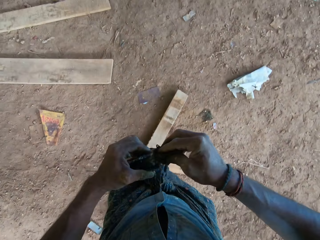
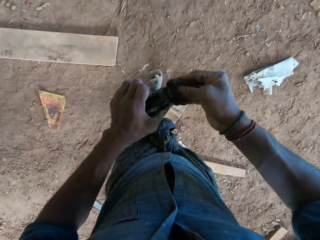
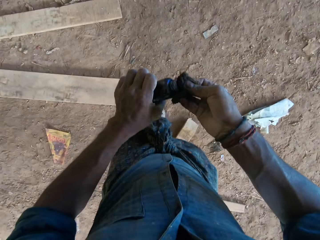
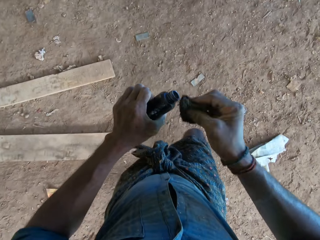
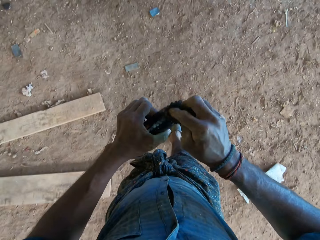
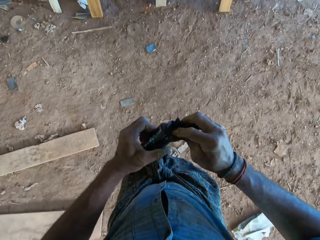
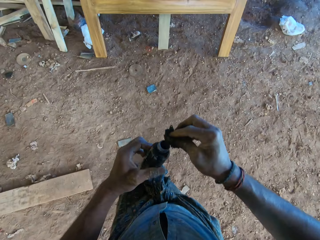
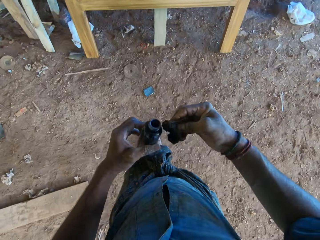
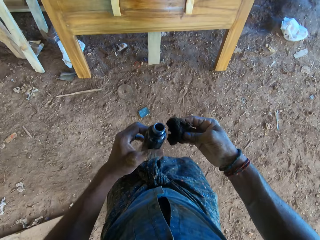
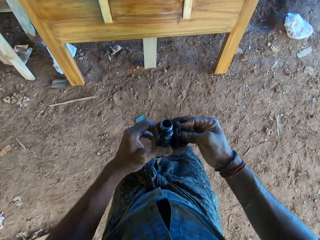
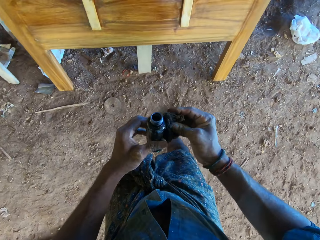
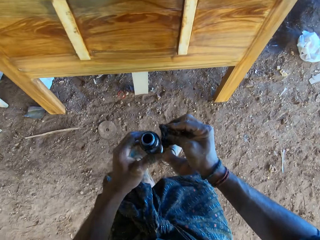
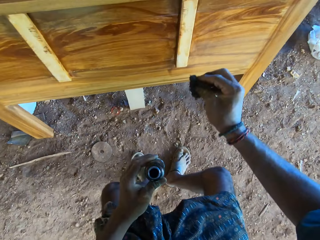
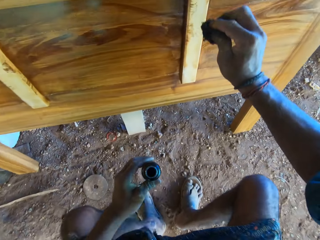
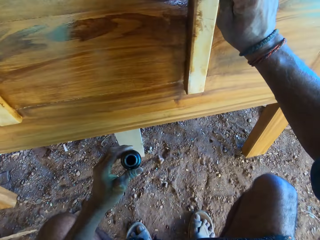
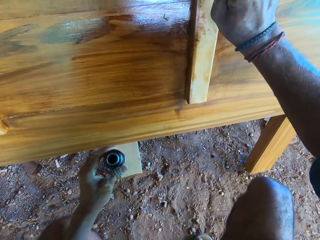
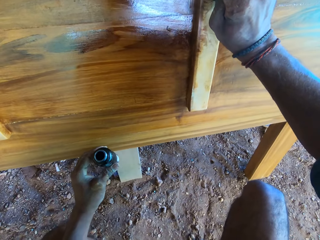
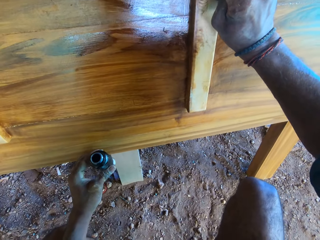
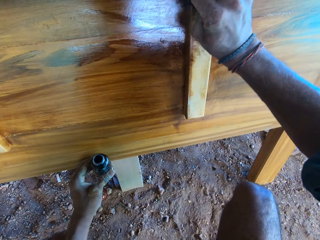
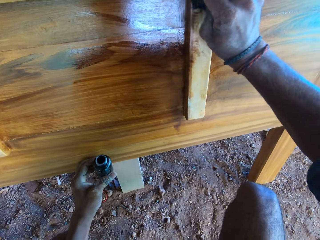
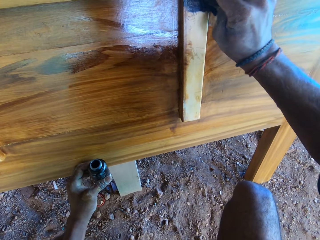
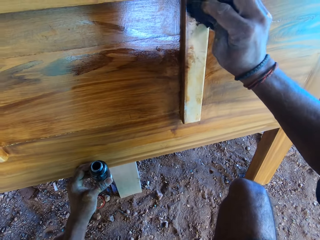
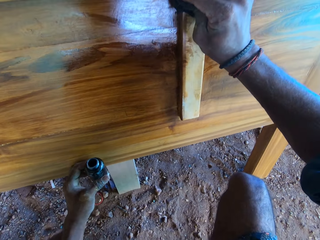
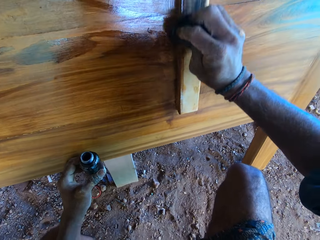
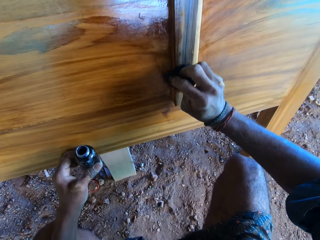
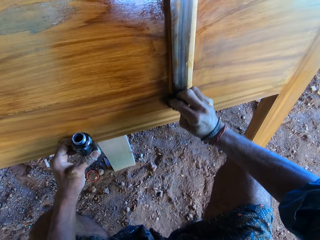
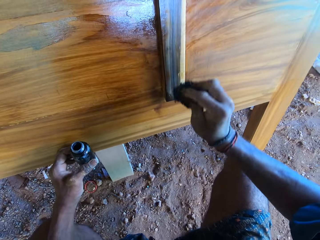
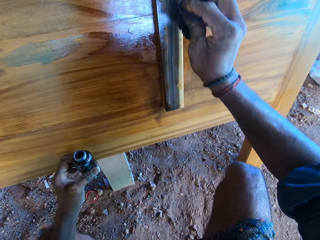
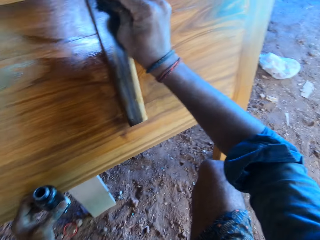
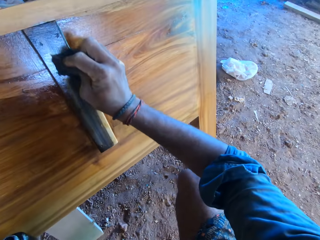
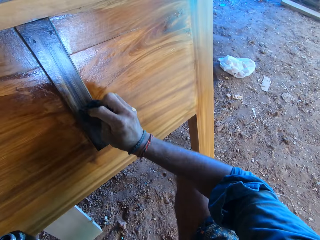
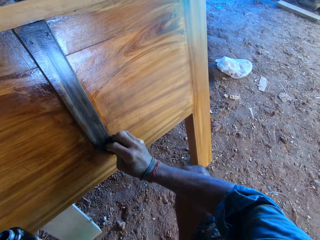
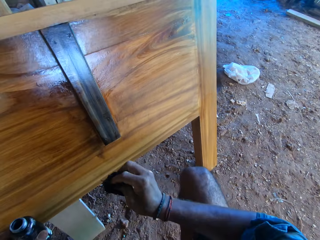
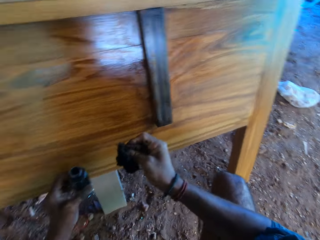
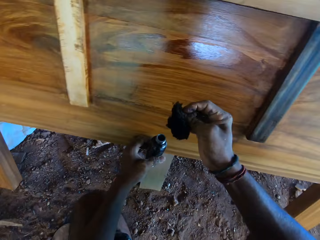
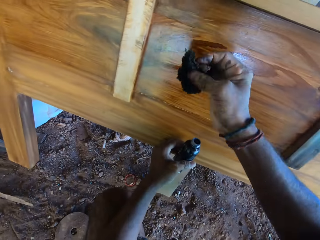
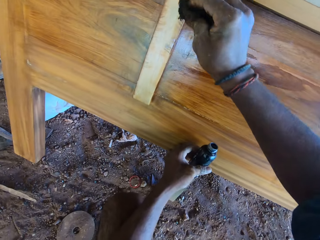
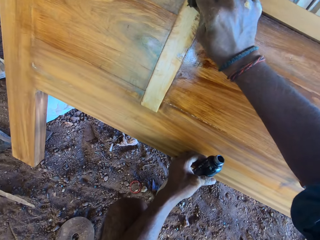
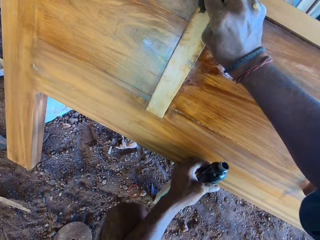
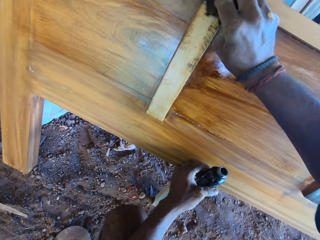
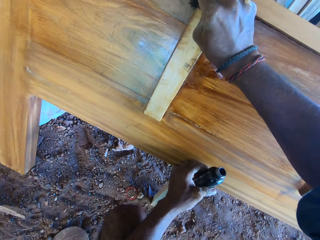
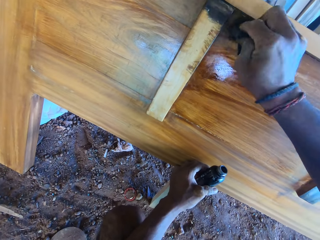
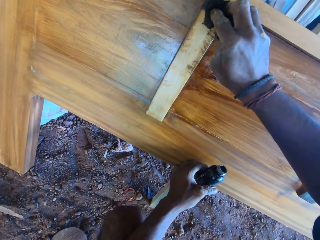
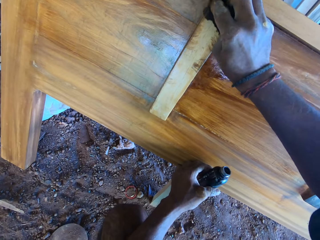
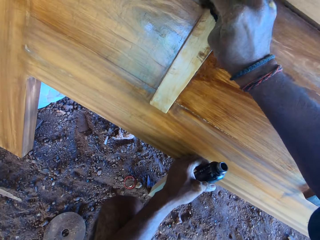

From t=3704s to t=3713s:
The camera wearer wipes the mouth of the bottle of wood polish in his left hand with the cotton wool in his right hand. He polishes the bed frame on the ground with the wood polish on the cotton wool in his right hand.

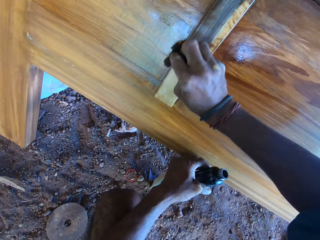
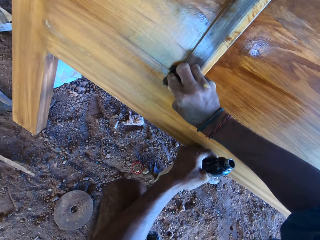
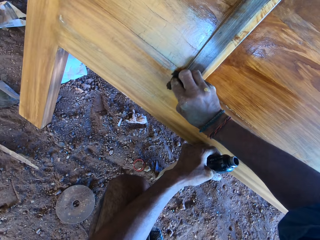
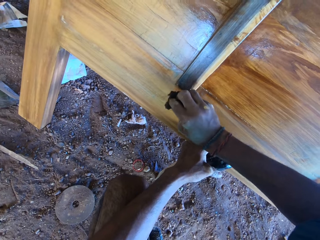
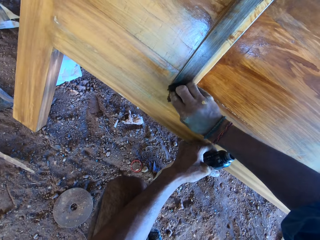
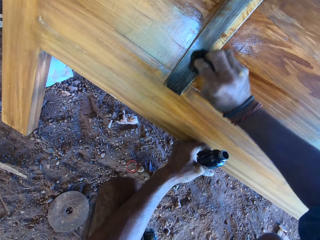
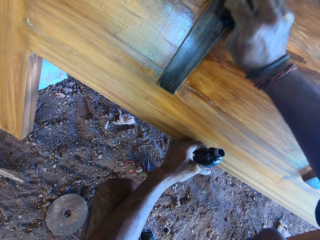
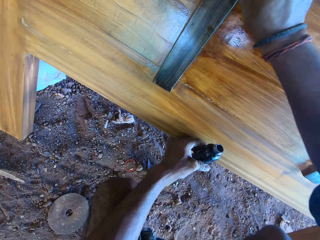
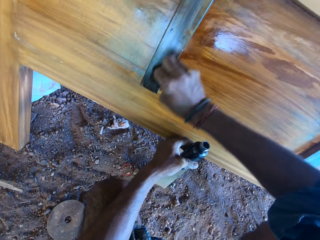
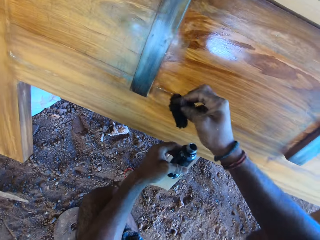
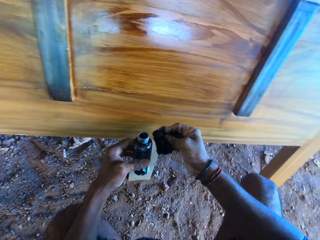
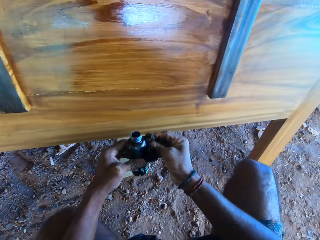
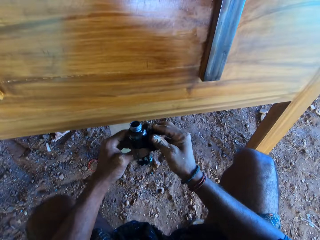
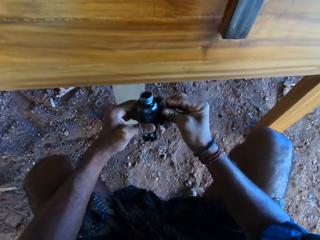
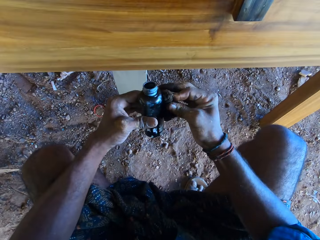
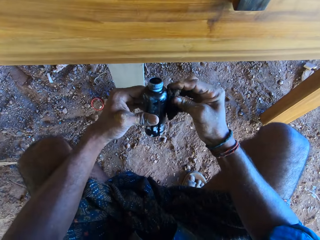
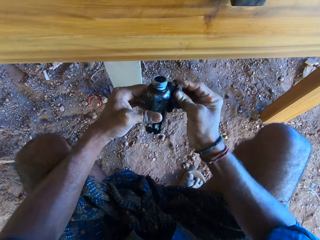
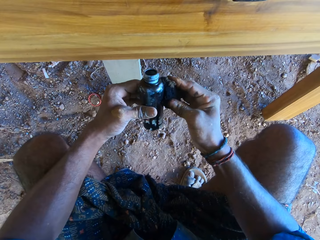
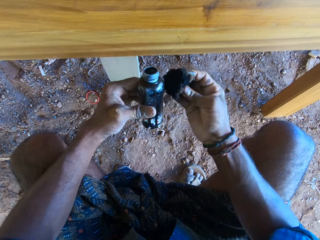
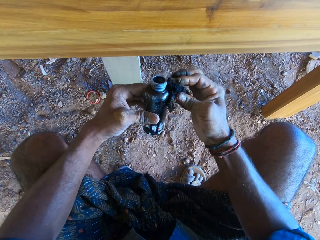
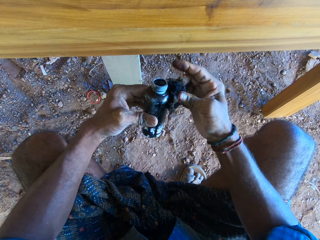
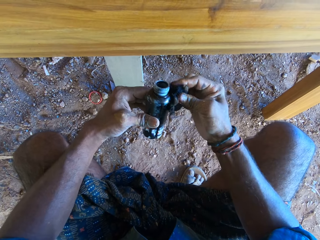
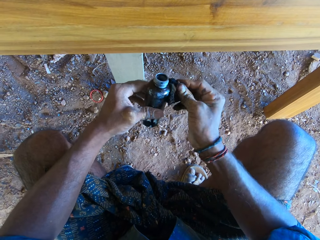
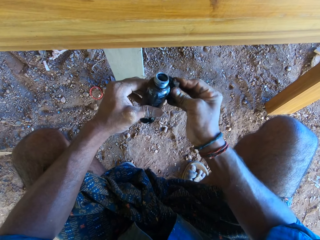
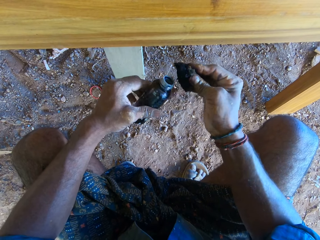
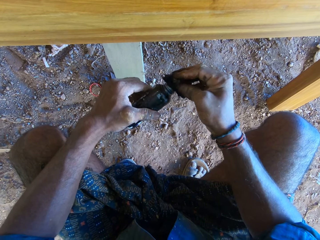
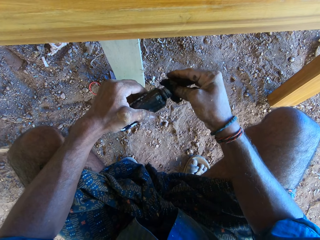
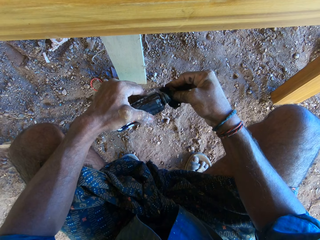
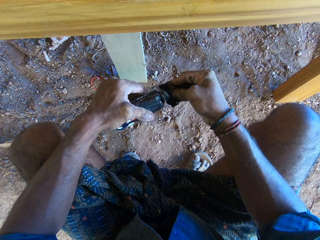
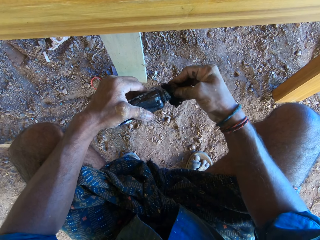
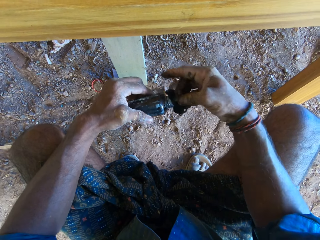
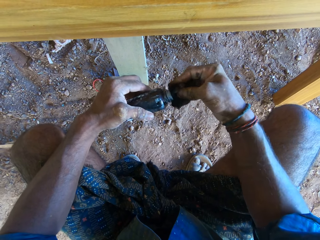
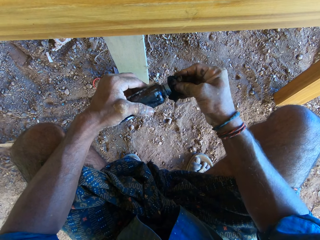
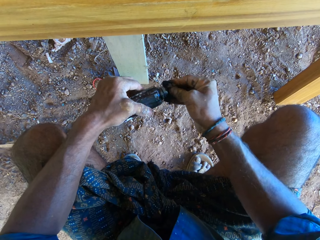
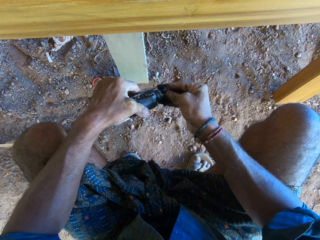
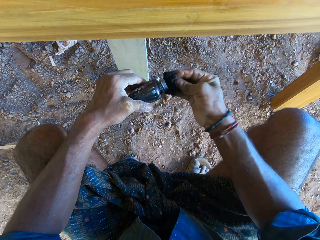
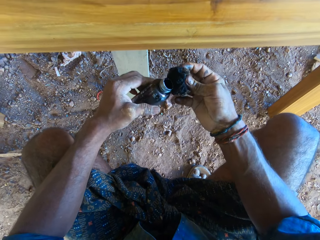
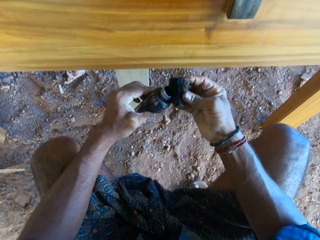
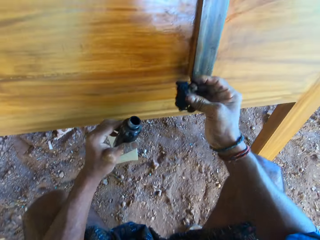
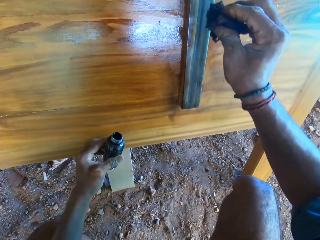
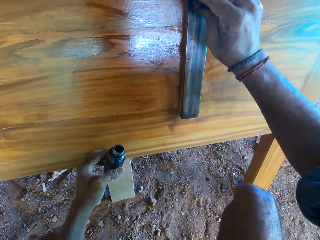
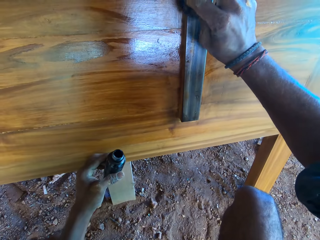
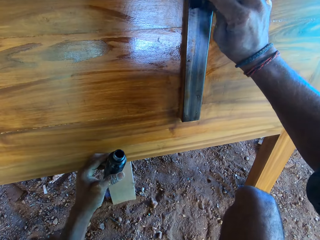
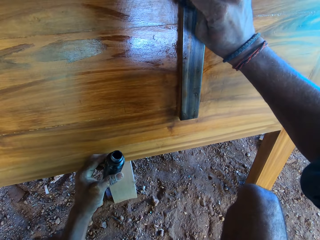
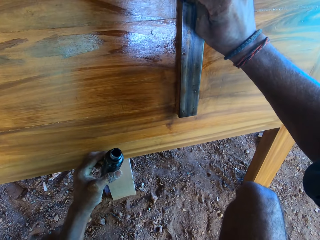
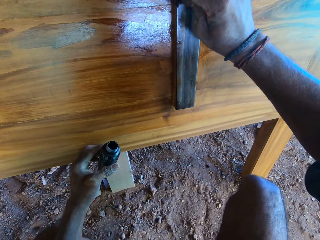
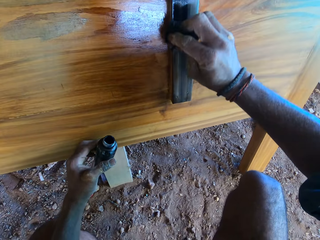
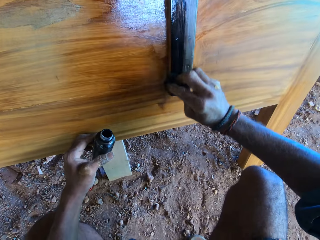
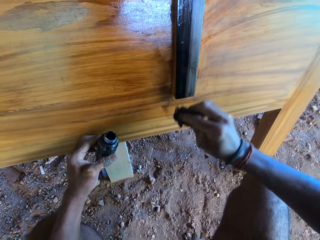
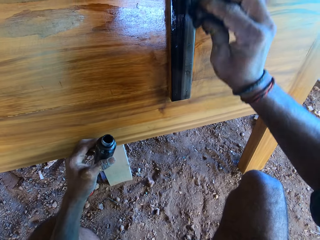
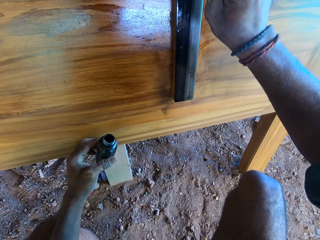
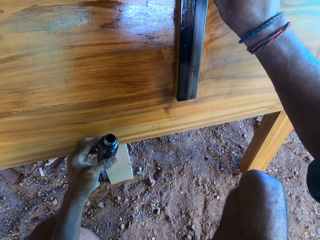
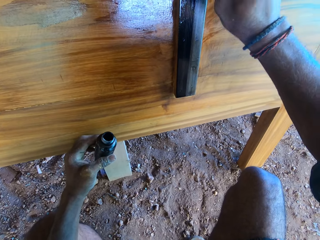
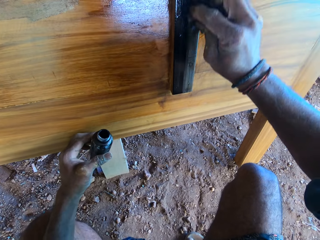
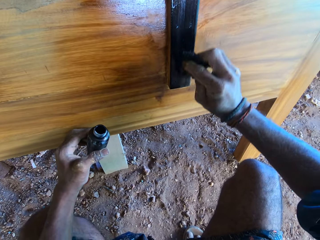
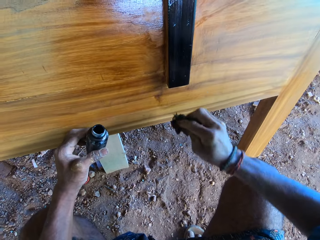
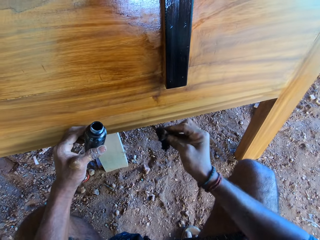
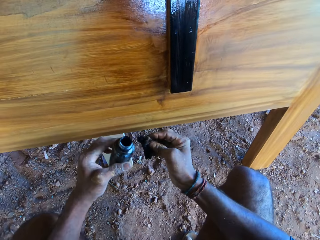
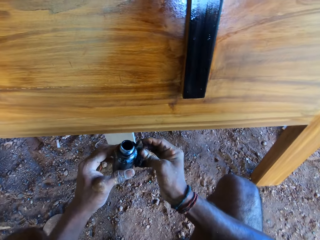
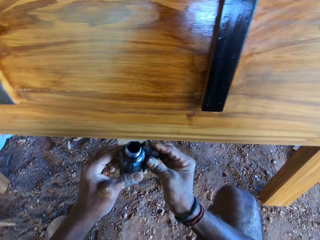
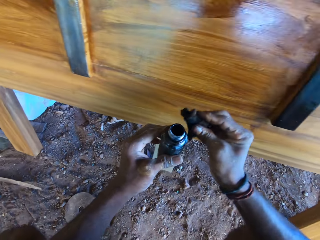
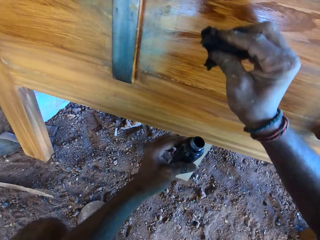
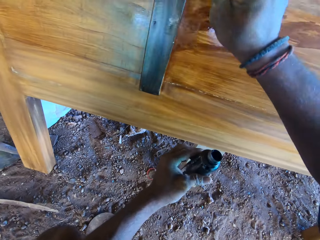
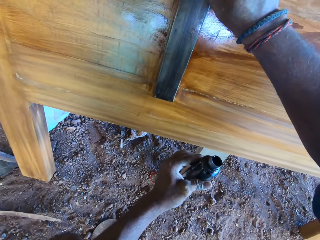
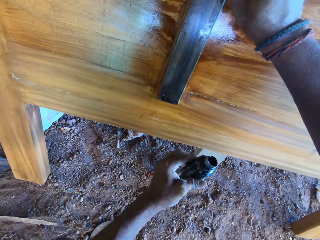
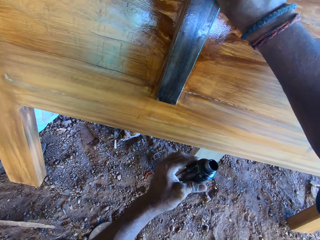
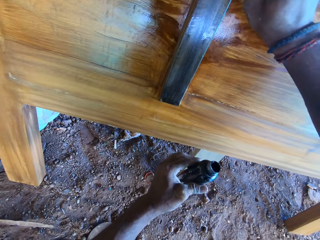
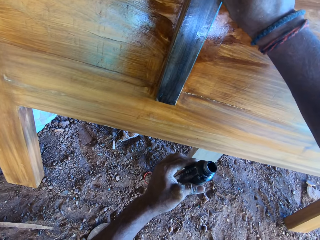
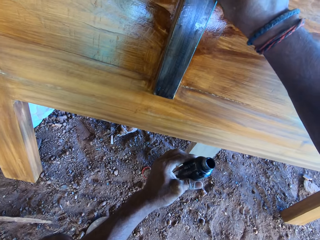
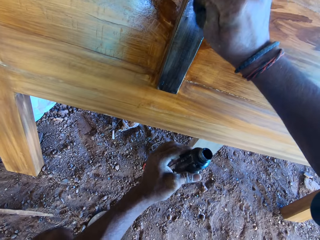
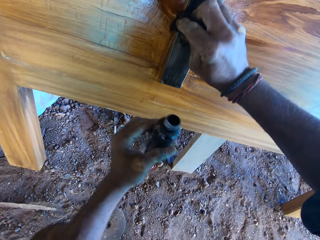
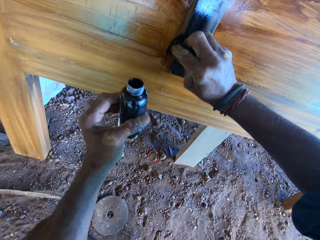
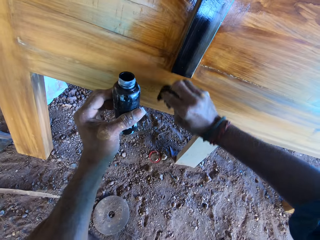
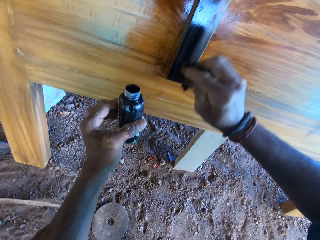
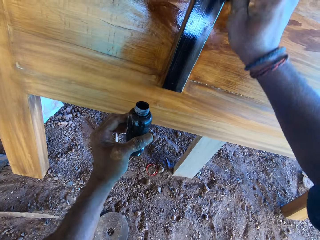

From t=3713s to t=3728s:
The camera wearer touches the bottle of wood polish in his left hand with the cotton wool in his right hand. He pours wood polish from the bottle of wood polish in his left hand on the cotton wool in his right hand. He polishes the bed frame on the ground with the wood polish on the cotton wool in his right hand. He touches the bottle of wood polish in his left hand with the cotton wool in his right hand. He polishes the bed frame on the ground with the wood polish on the cotton wool in his right hand.
